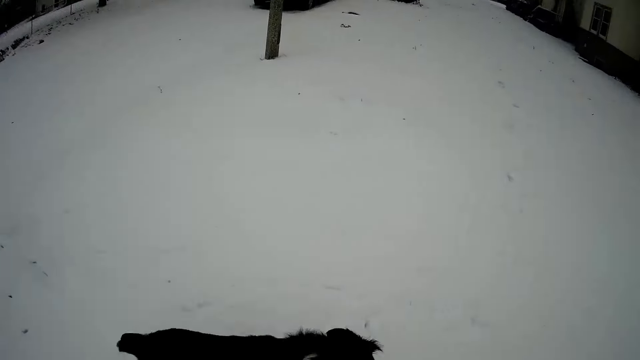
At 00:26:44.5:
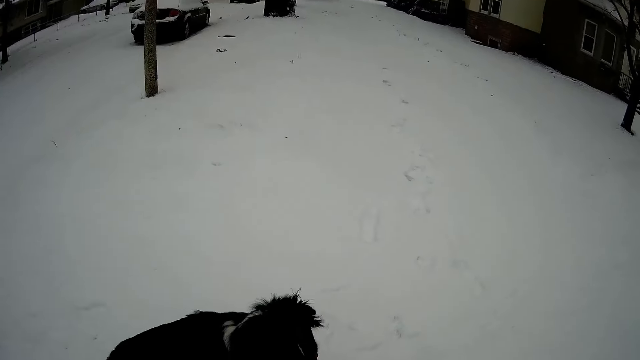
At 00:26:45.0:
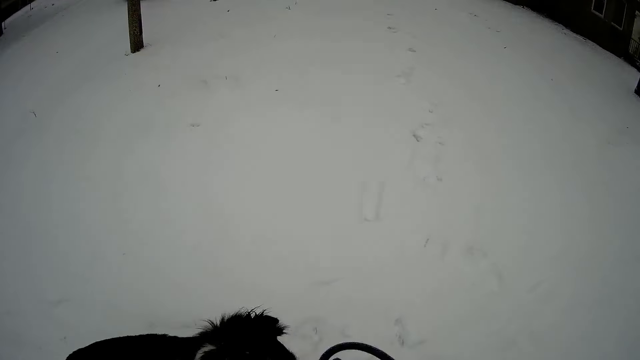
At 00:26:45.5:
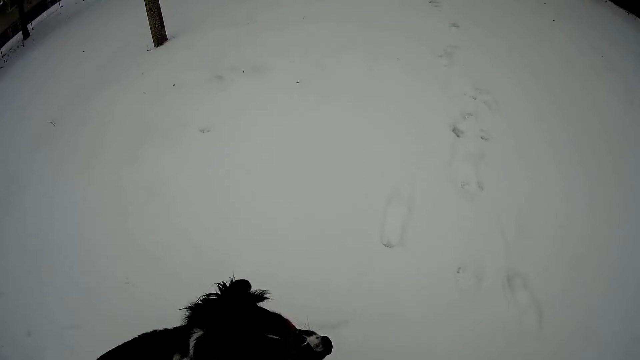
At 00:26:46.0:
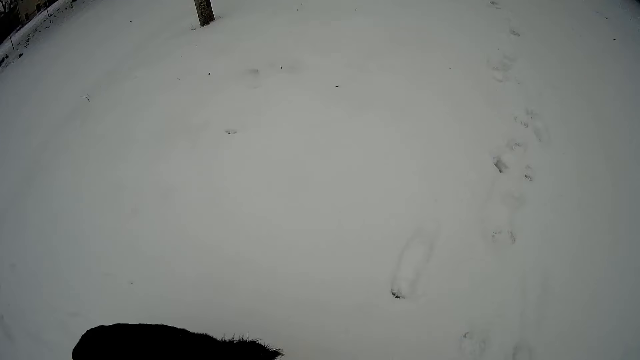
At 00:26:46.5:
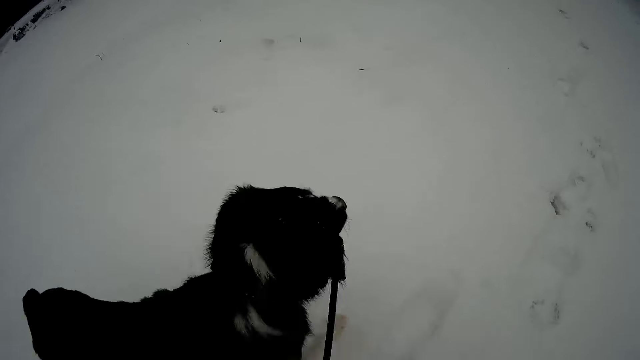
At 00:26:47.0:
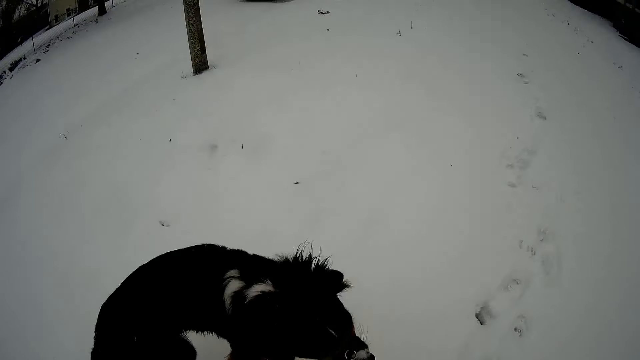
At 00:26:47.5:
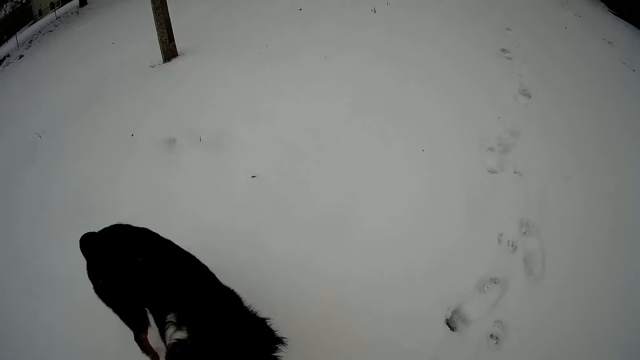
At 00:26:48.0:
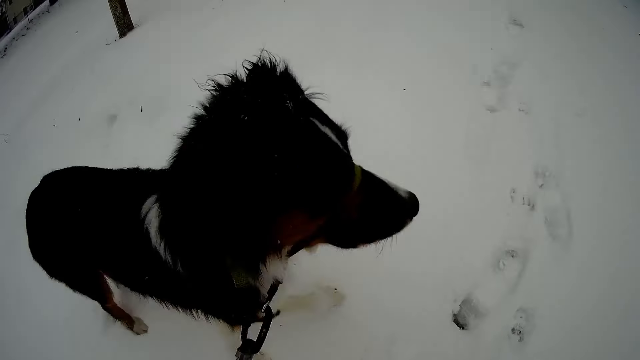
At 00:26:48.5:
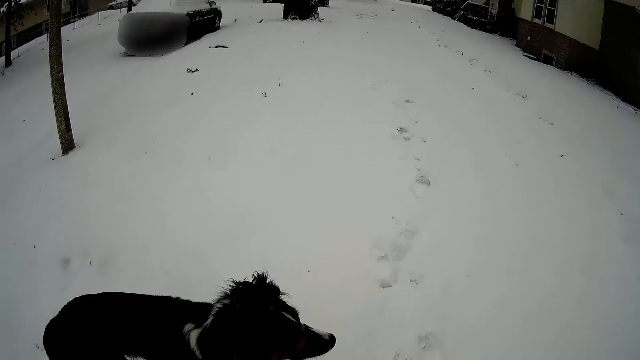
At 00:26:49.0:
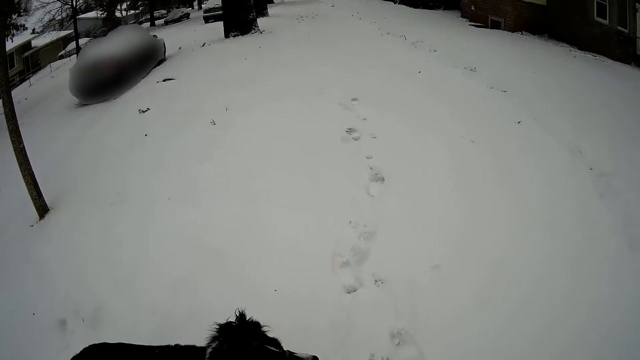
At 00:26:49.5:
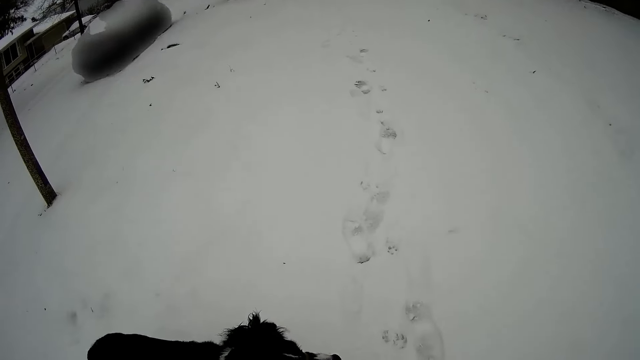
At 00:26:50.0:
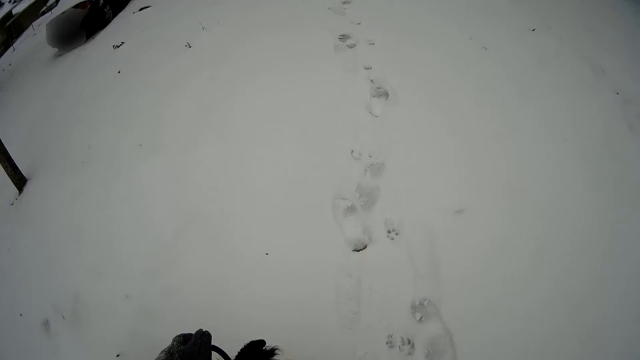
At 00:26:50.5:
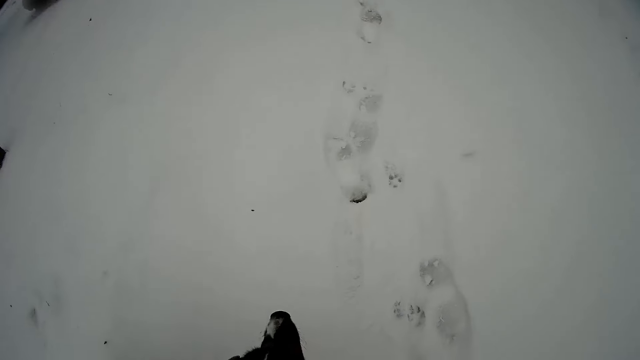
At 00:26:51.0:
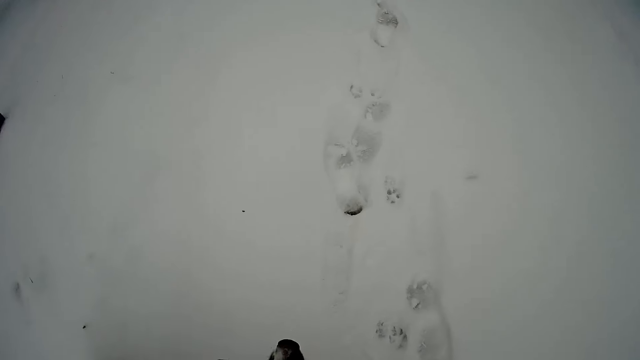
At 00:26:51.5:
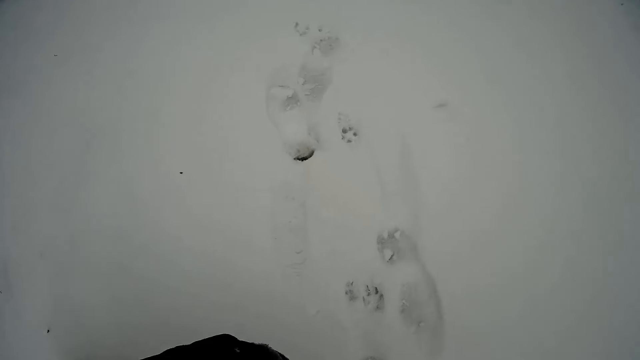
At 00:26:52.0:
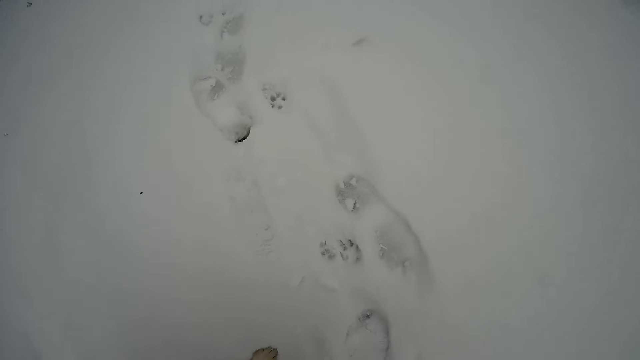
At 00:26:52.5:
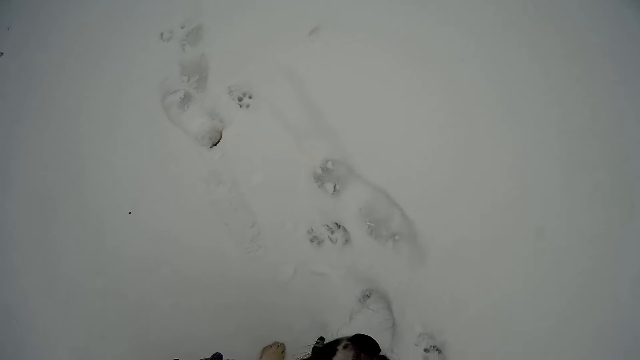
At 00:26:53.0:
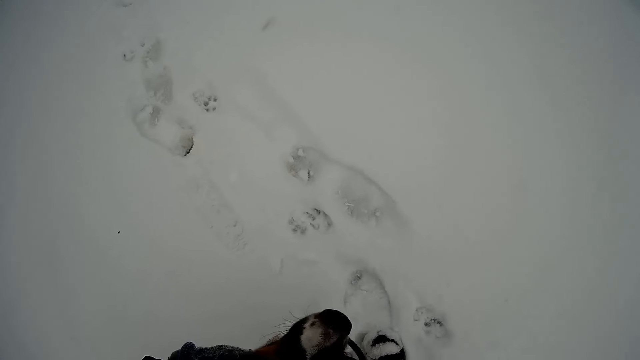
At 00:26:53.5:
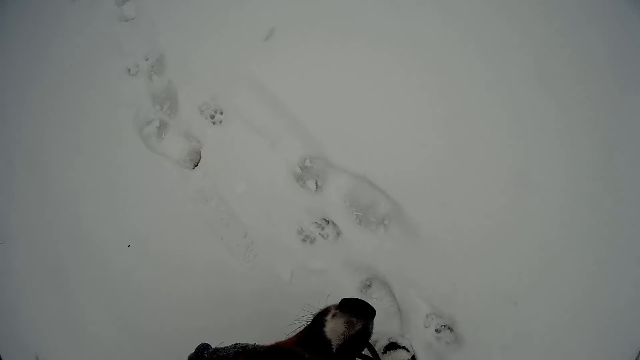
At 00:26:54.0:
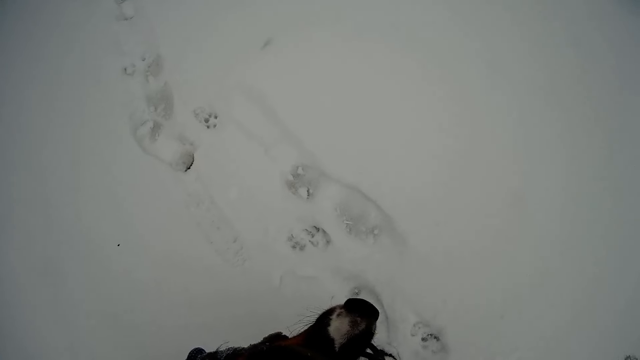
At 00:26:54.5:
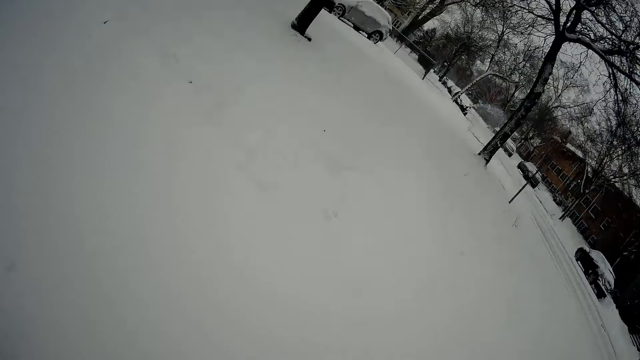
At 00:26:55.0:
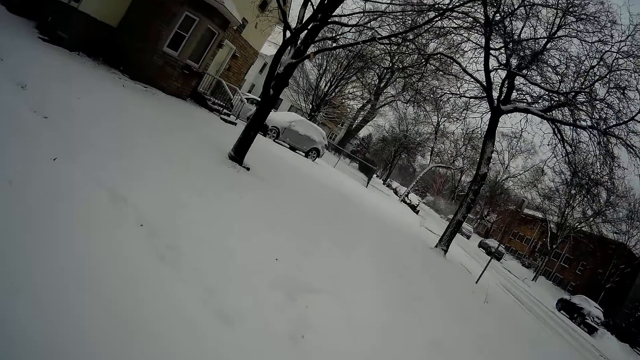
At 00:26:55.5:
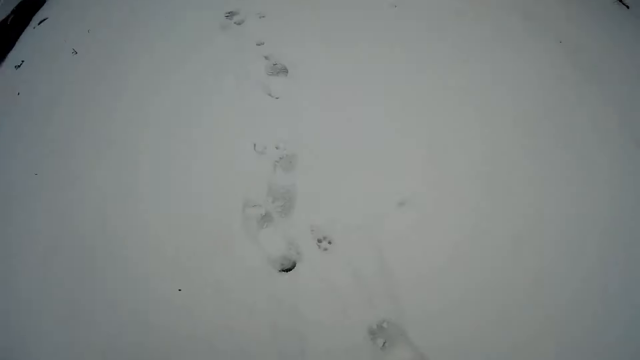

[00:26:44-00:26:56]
The camera wearer moves the rope. He walks the dog with the leash in his left hand. He walks the dog again.

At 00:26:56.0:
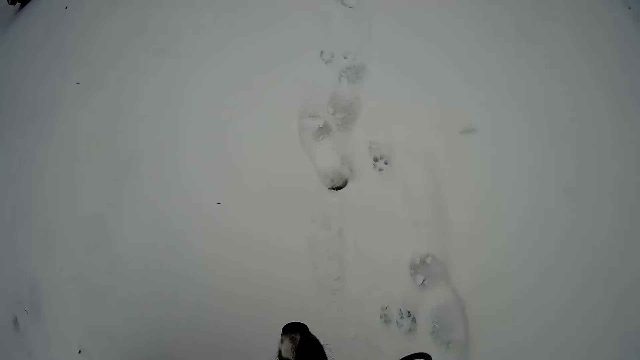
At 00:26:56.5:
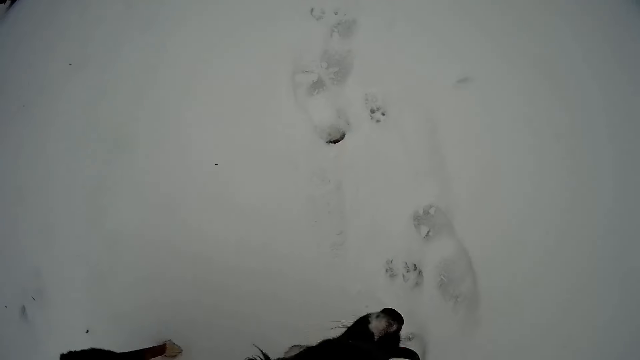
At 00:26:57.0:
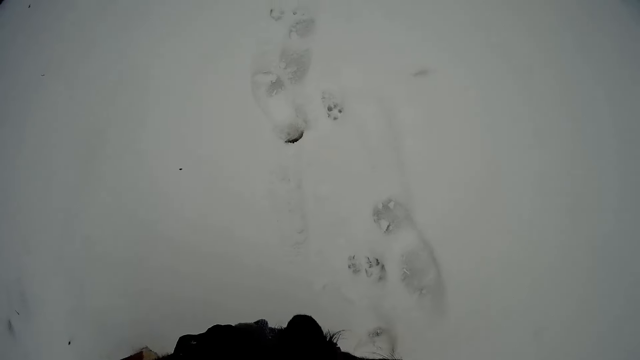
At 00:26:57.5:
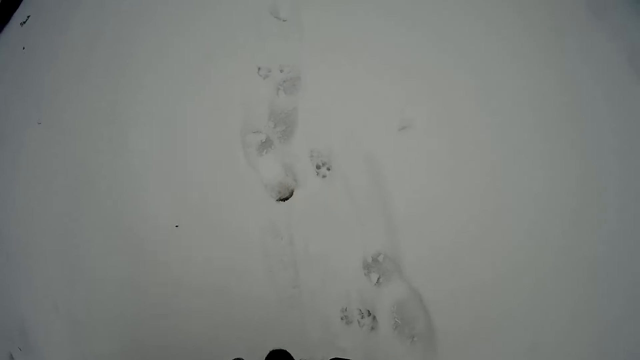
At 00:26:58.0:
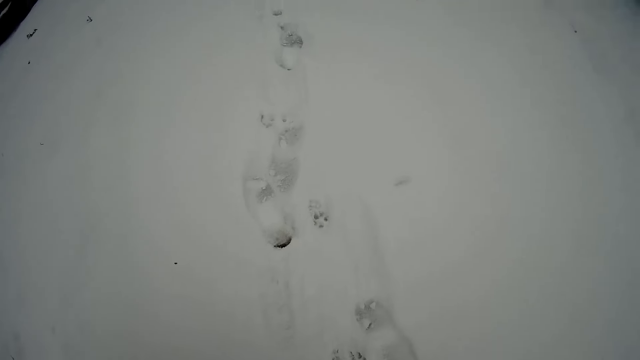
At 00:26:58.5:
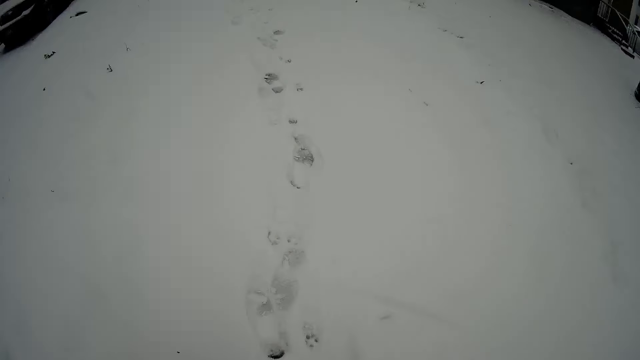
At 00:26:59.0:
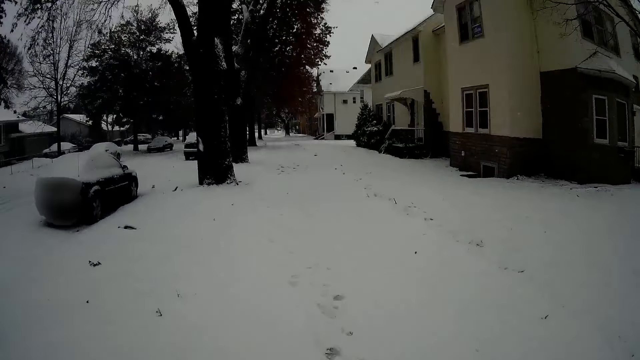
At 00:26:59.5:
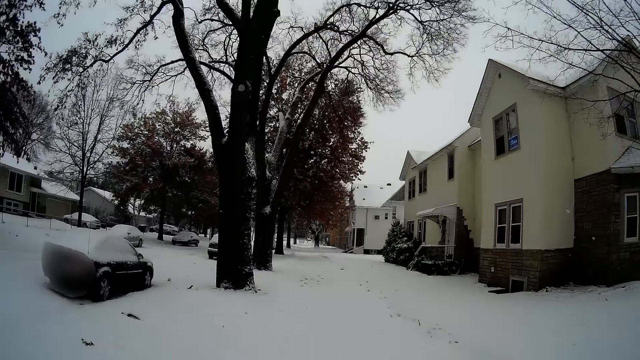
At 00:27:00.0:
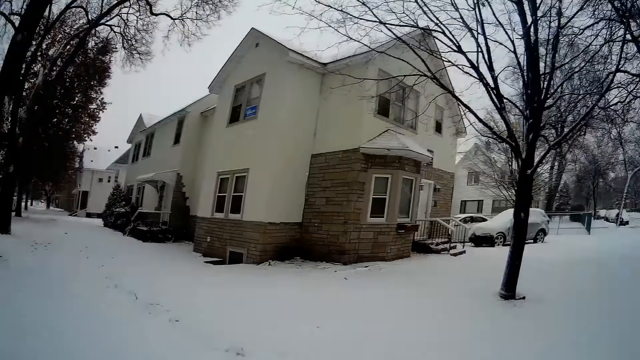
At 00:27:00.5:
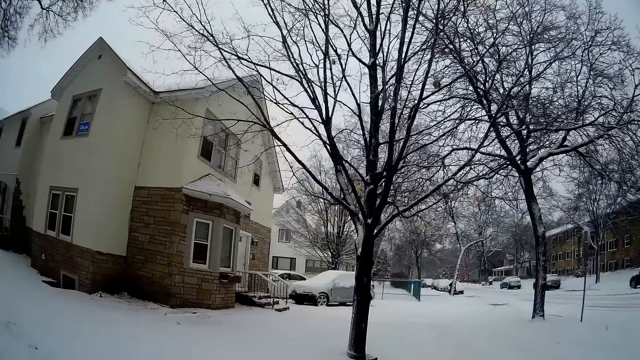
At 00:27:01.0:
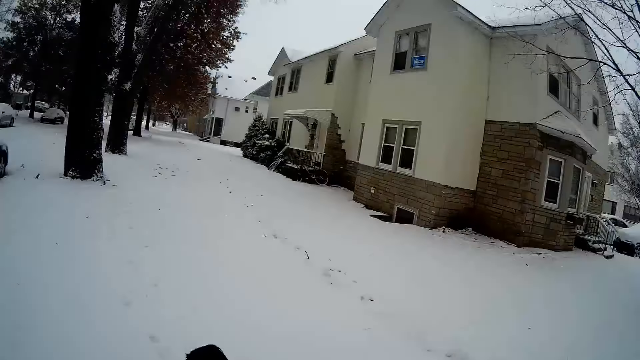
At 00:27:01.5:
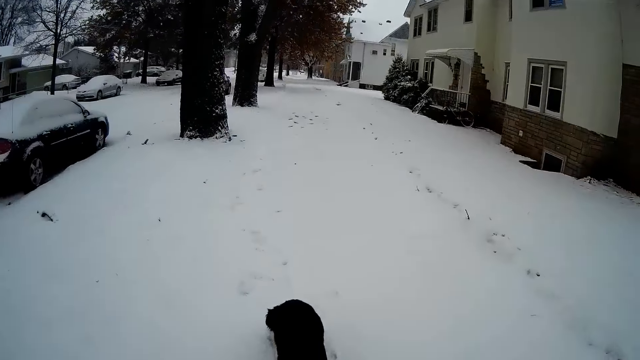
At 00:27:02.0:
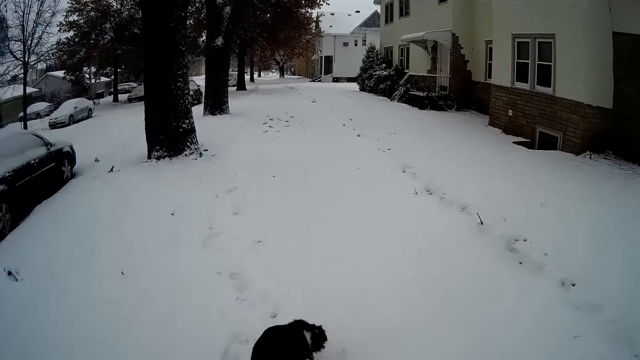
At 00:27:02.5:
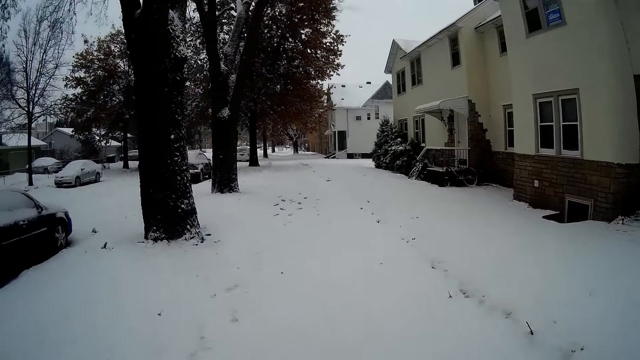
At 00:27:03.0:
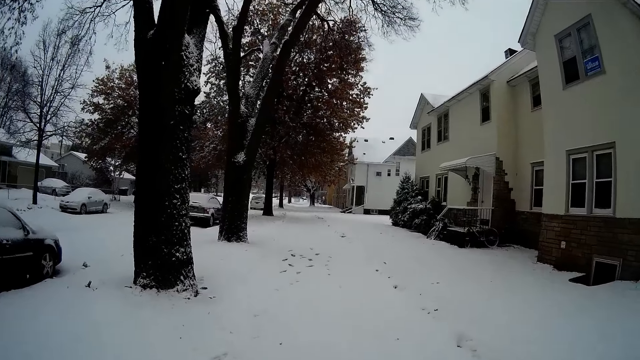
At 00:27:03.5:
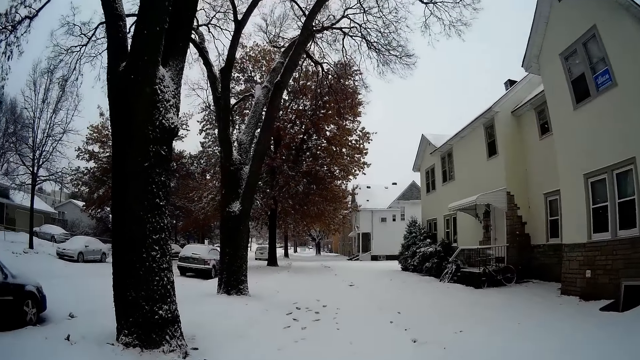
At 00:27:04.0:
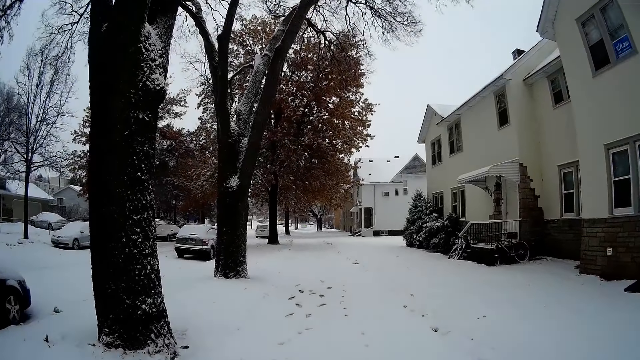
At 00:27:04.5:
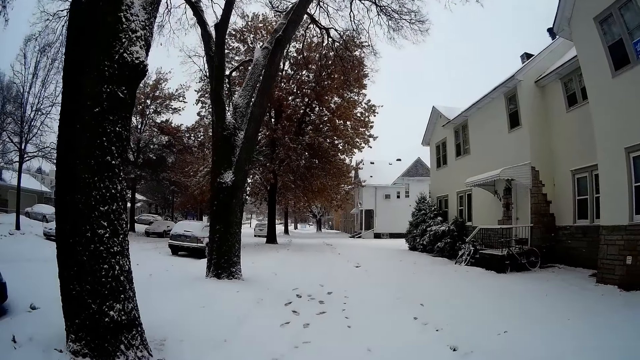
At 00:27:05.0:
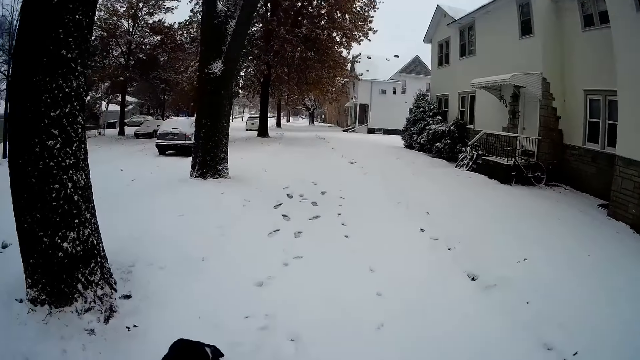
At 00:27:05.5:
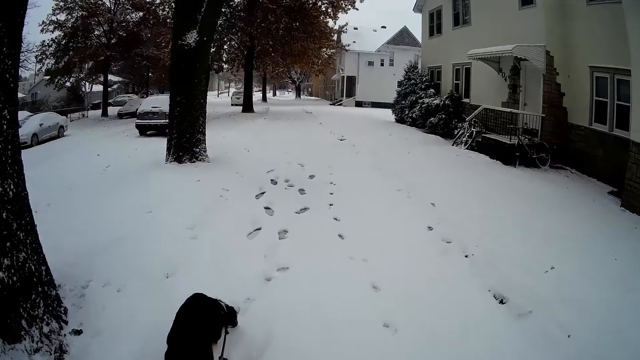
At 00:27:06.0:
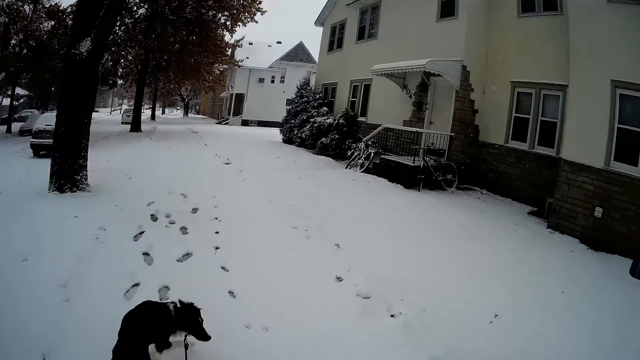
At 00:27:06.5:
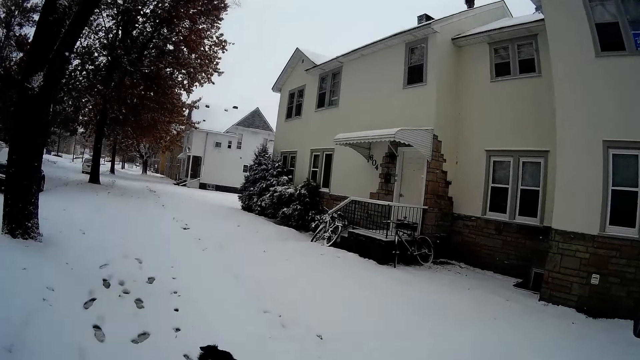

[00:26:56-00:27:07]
The camera wearer walks the dog with the leash in his left hand.
